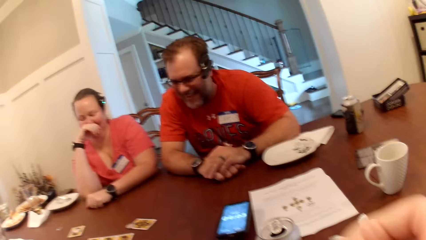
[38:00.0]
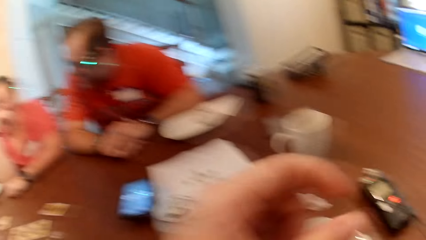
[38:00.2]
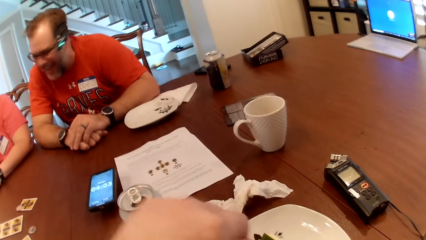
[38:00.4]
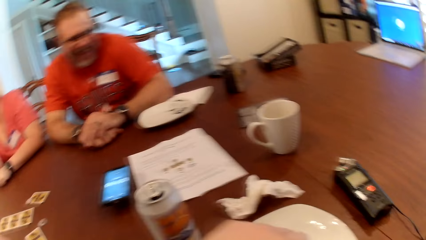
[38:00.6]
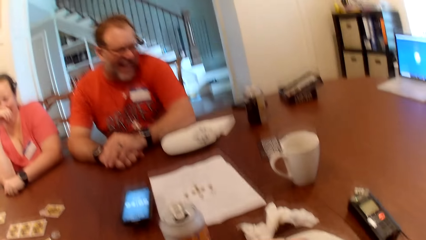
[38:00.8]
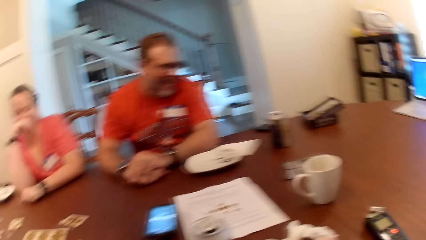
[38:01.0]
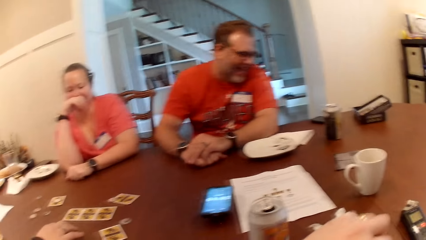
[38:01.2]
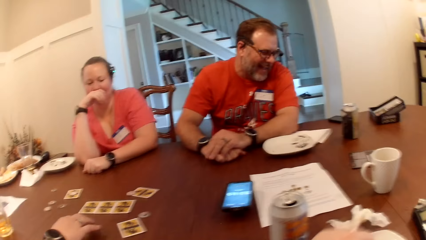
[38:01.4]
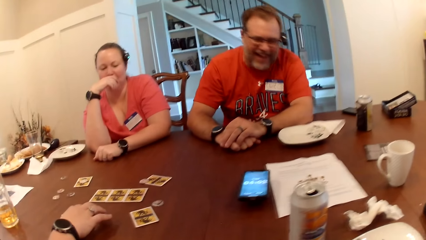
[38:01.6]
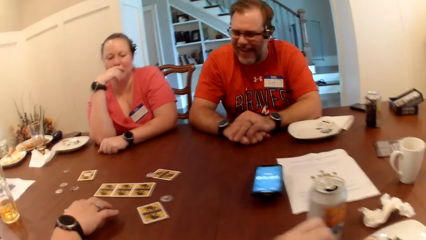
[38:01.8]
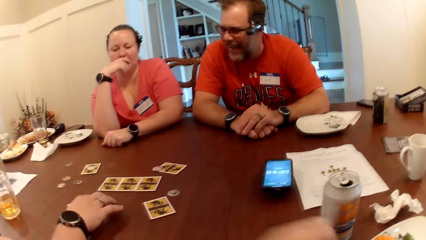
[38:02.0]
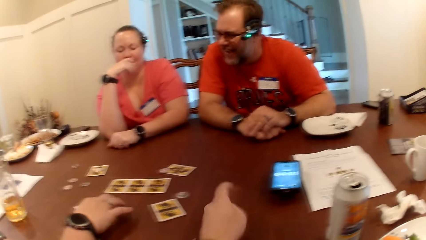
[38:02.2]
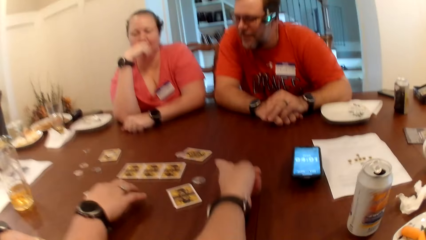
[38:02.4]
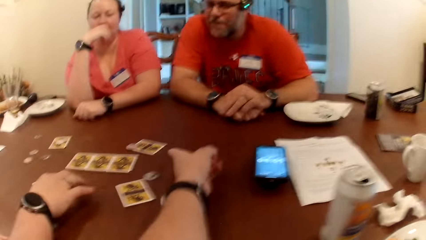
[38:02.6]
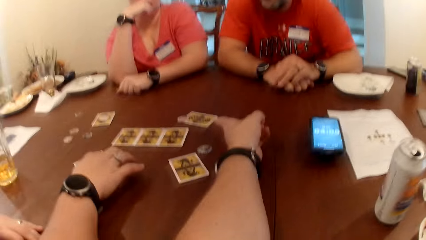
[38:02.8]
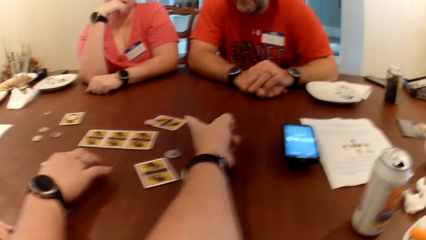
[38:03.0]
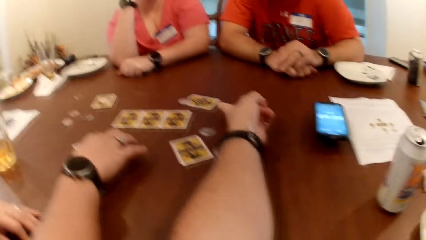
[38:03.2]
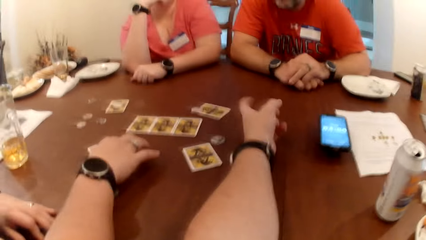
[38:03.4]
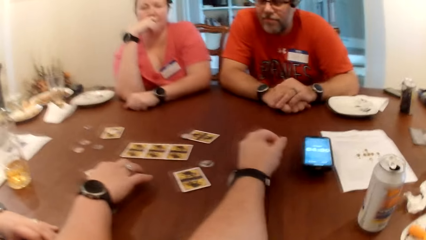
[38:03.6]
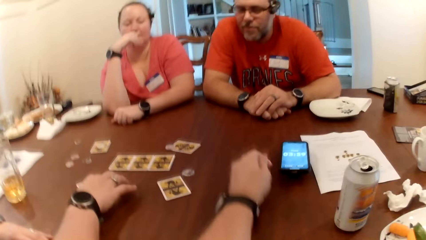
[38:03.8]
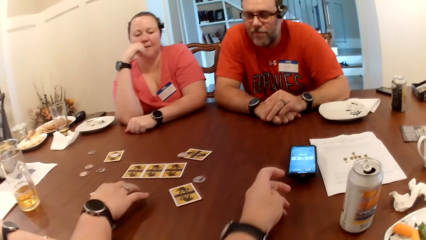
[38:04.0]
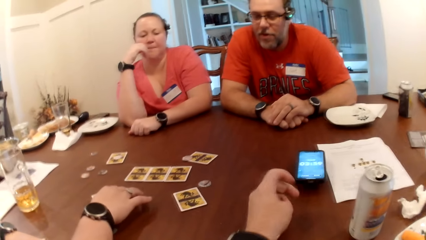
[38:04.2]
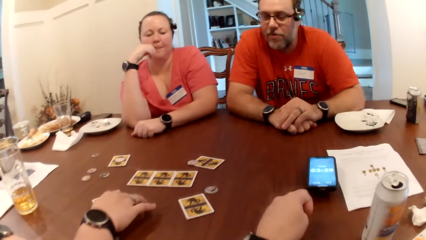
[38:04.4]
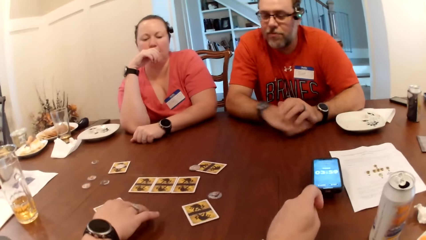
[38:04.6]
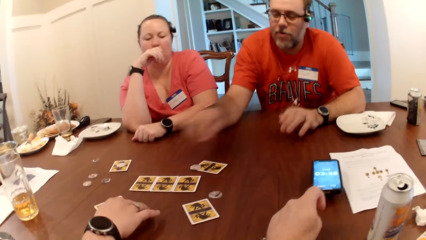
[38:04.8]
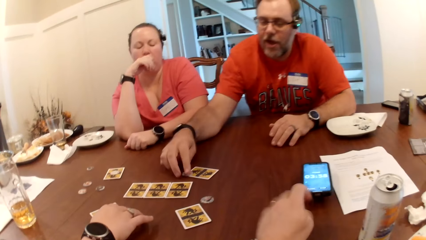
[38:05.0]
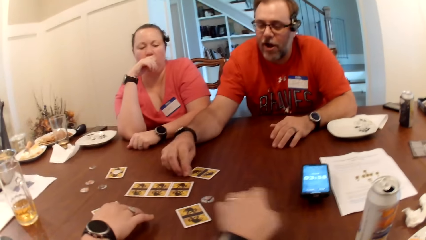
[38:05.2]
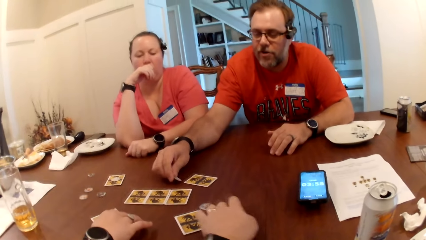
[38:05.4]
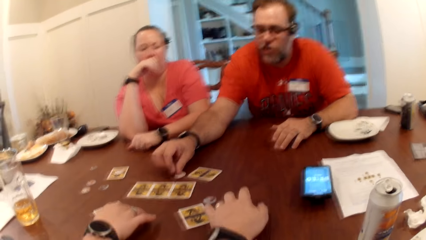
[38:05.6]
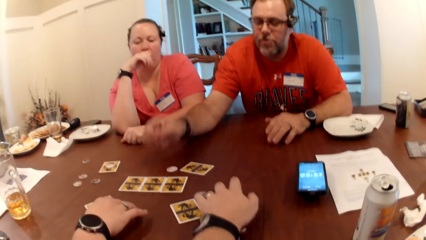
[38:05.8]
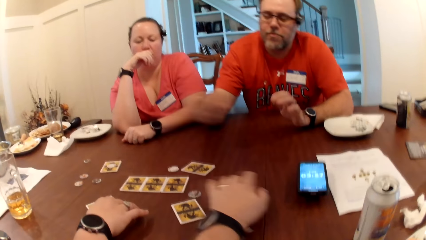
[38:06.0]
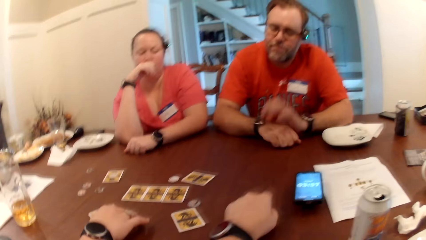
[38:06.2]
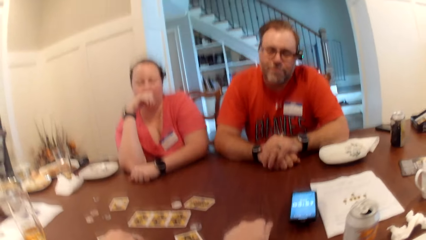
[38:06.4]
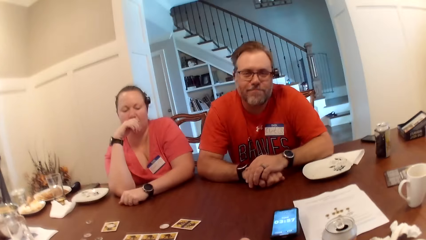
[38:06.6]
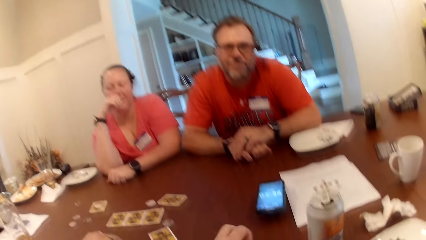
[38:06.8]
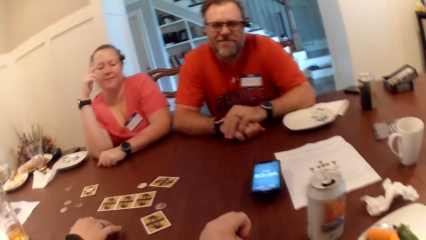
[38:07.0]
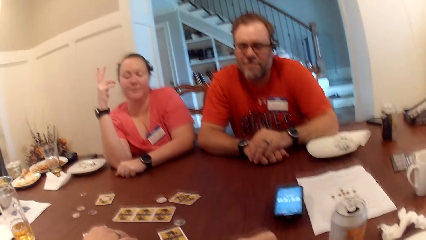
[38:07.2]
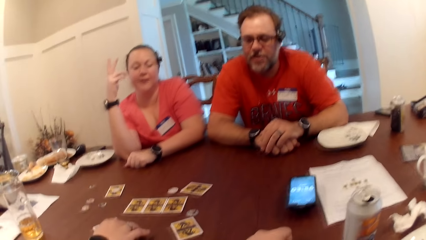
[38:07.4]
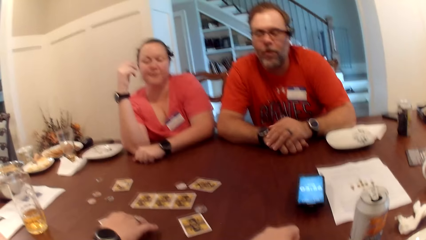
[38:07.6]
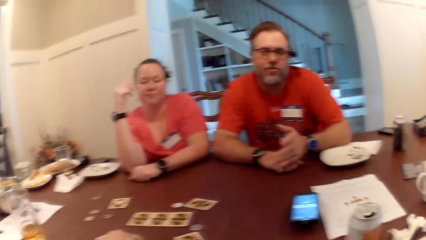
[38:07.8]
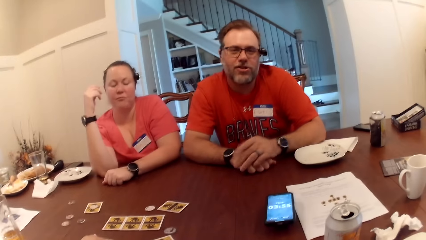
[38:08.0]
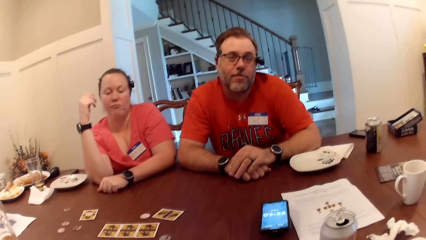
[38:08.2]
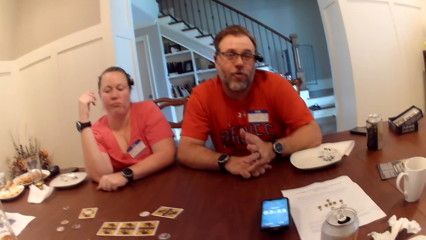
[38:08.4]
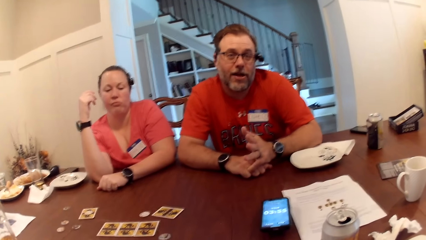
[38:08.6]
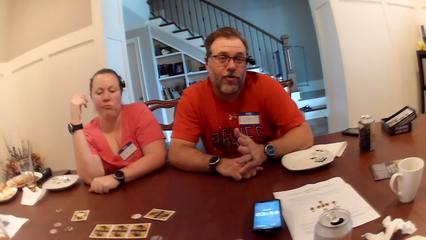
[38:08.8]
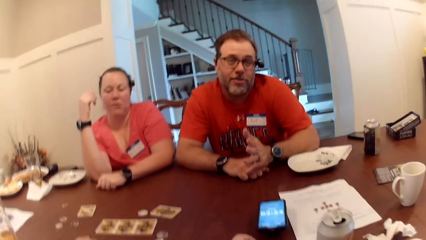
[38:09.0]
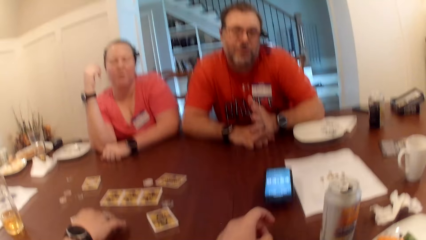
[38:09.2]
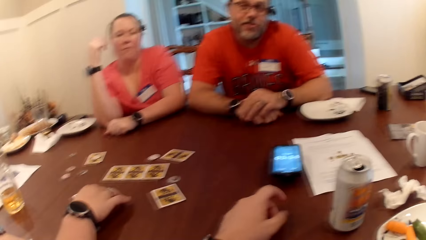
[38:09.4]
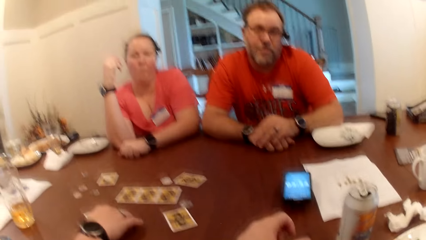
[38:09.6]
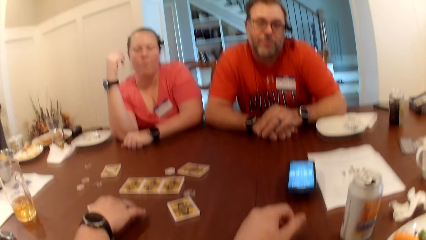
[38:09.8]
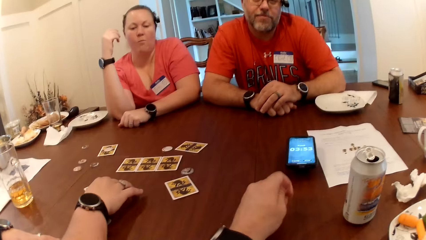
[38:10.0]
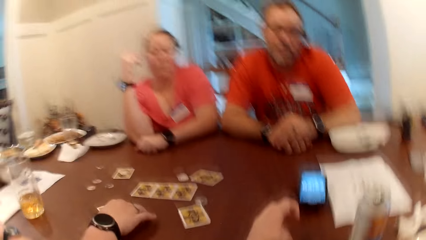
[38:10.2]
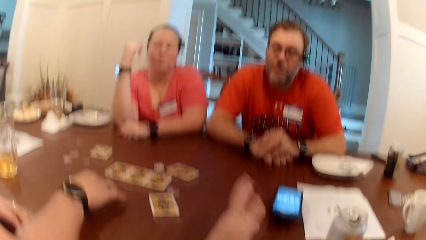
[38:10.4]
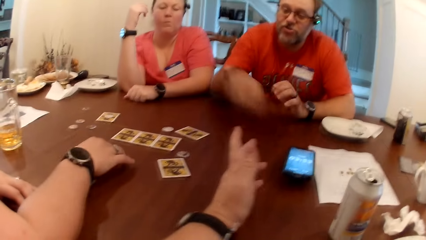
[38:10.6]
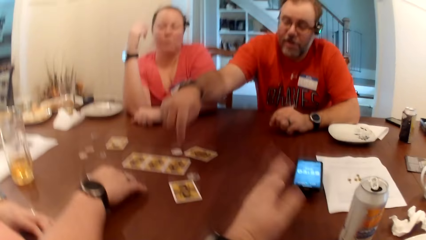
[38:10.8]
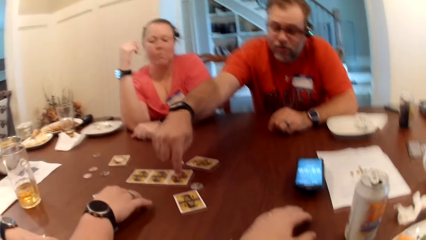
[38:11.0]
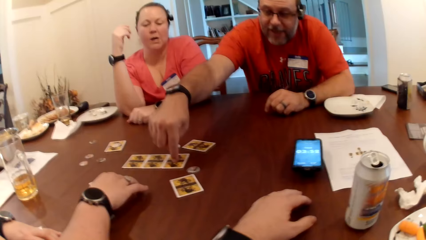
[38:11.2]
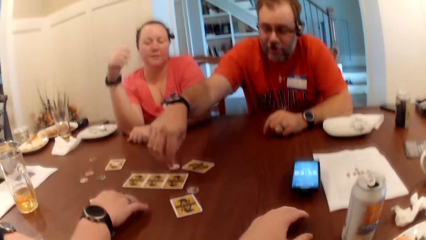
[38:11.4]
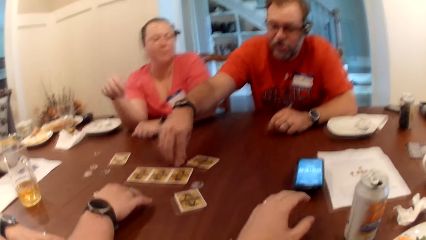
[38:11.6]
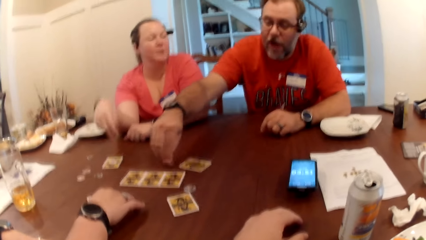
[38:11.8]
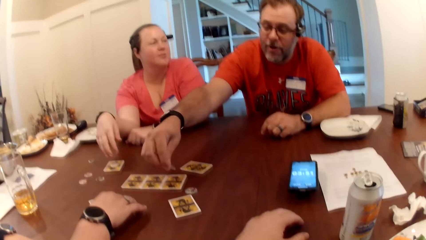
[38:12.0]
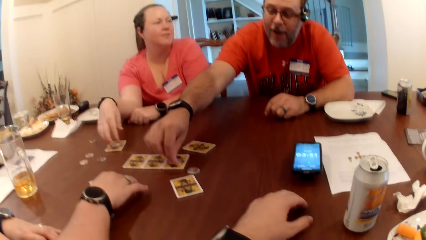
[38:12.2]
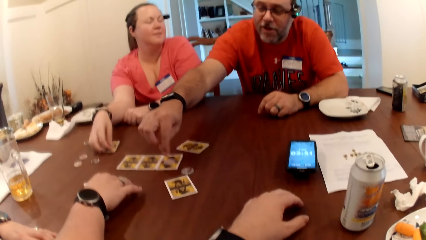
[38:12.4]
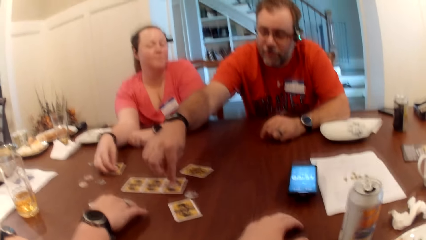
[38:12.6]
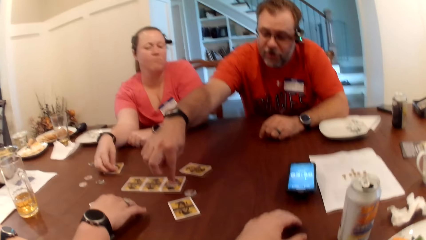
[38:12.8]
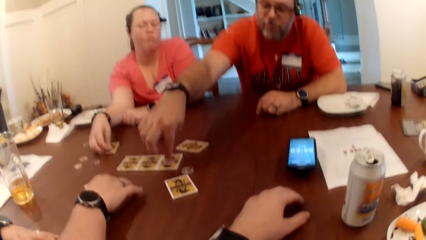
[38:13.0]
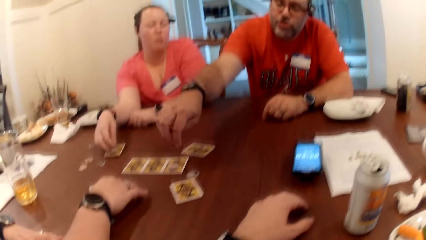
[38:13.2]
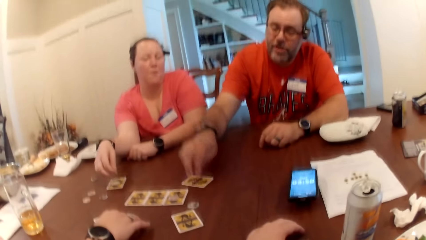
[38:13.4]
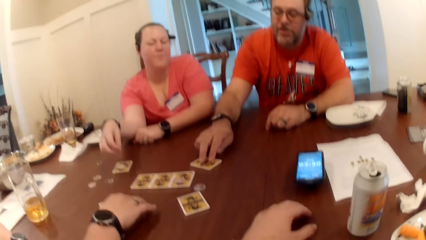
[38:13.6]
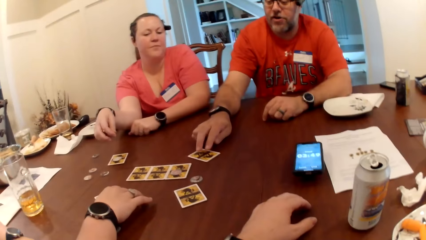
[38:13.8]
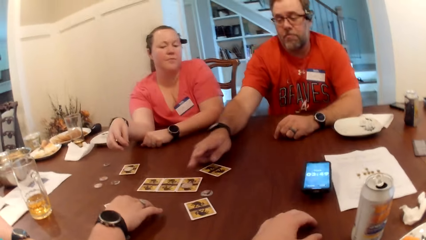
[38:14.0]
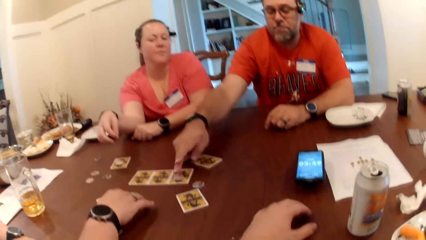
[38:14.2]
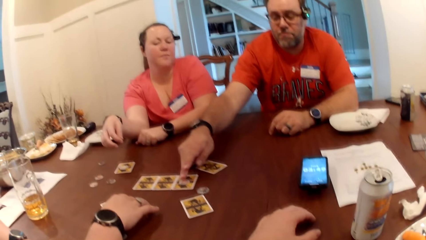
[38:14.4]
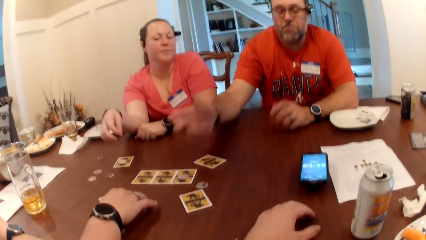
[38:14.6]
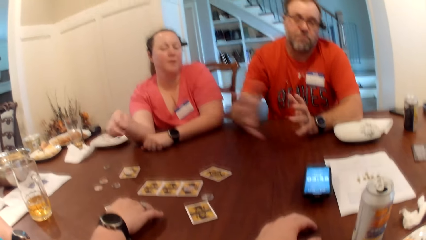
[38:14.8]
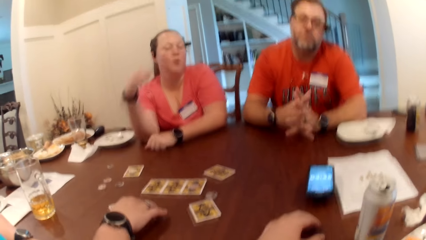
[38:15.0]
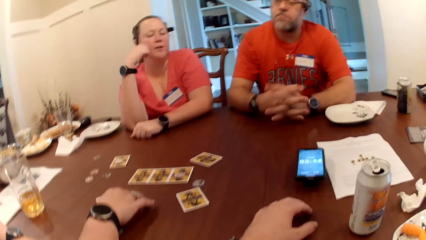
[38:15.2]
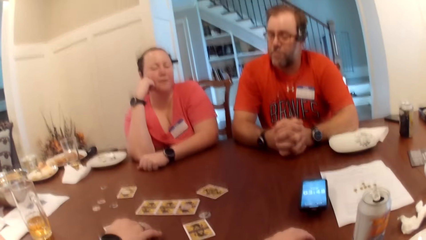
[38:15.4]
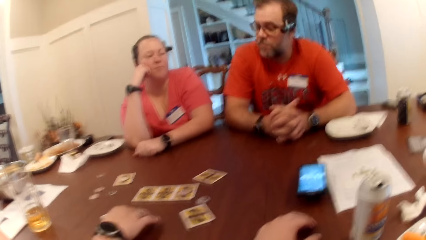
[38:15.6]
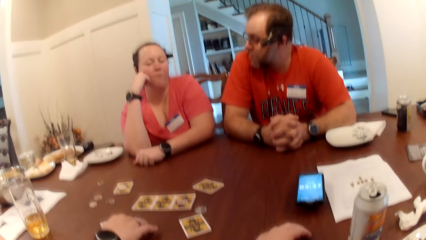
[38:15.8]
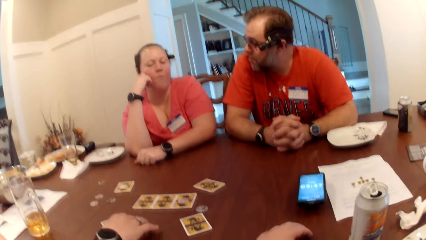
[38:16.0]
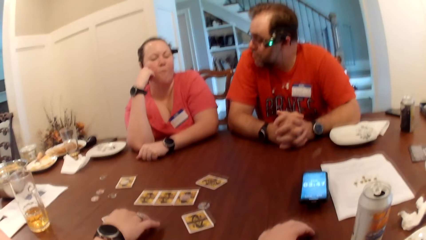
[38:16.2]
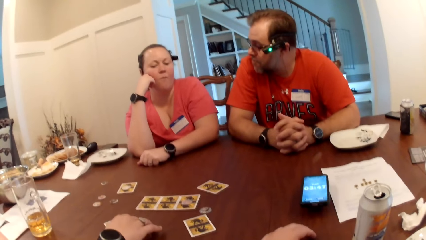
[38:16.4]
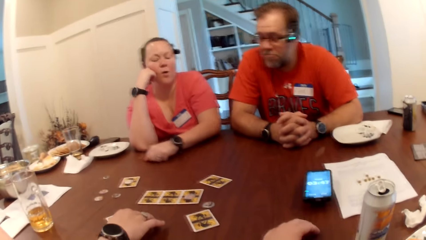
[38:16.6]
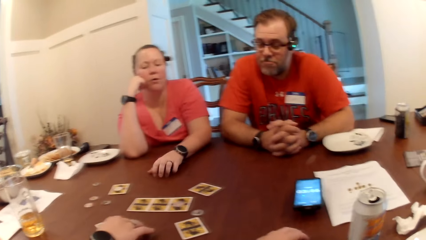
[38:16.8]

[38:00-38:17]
The camera wearer interacts with a woman. He points to the card. A man interacts with the camera wearer. The man flips the card and moves the token or coin on the table with his right hand. The camera wearer moves the token on the table with his left hand. The man touches the card on the table with his right hand and picks up the token on the table with his right hand. The woman interacts with the man. The man drops the token on the card with his right hand and flips the coin.
